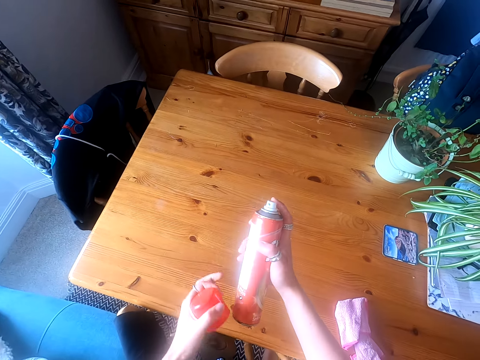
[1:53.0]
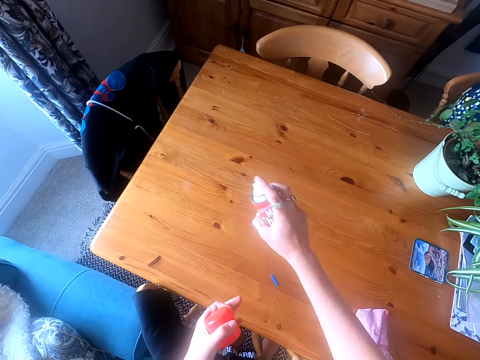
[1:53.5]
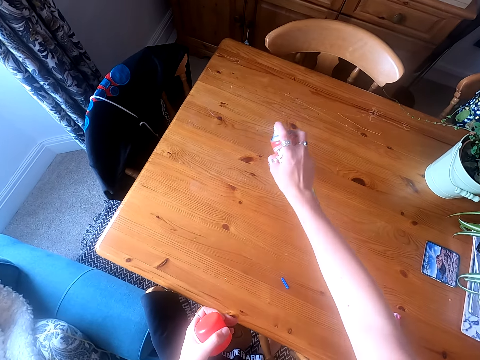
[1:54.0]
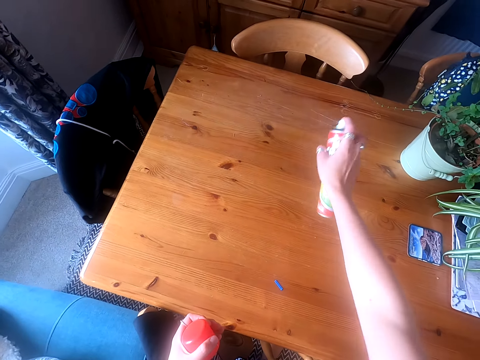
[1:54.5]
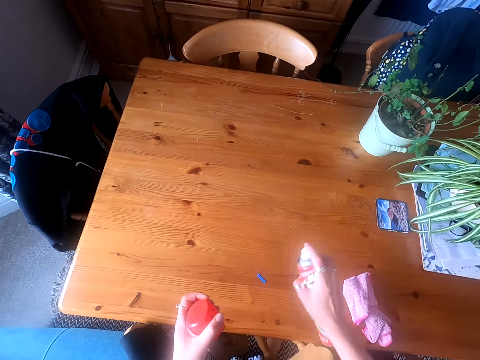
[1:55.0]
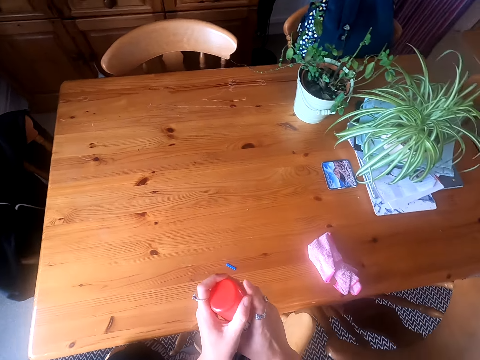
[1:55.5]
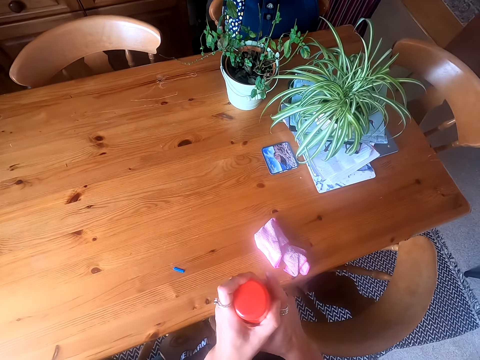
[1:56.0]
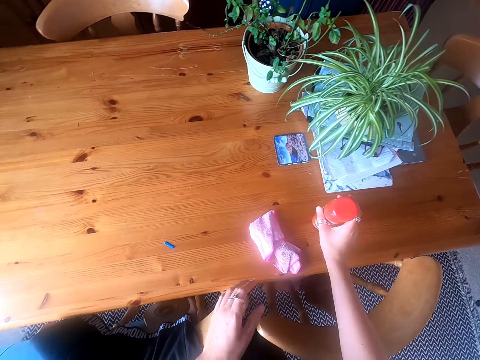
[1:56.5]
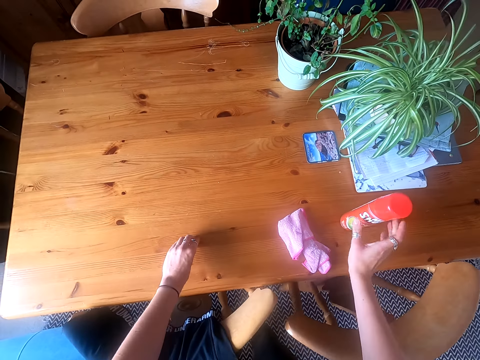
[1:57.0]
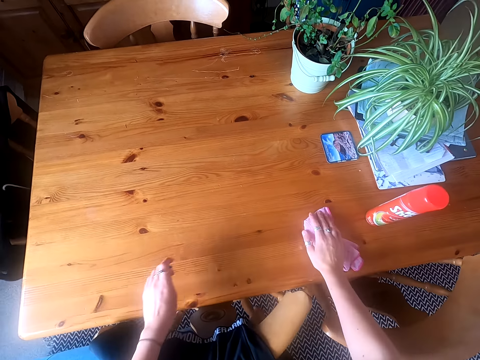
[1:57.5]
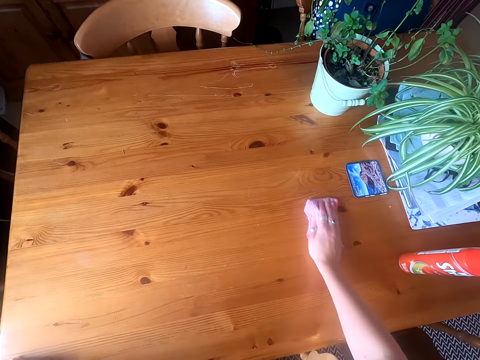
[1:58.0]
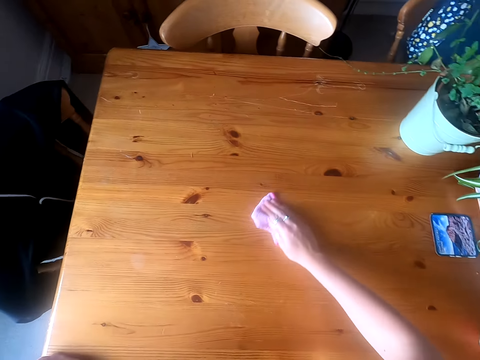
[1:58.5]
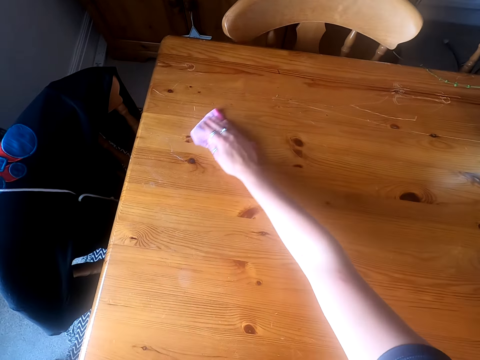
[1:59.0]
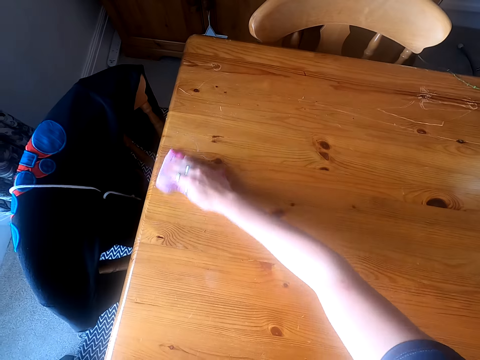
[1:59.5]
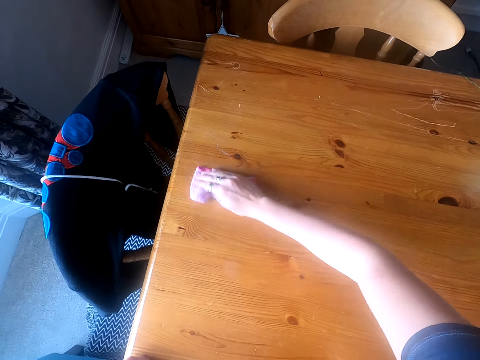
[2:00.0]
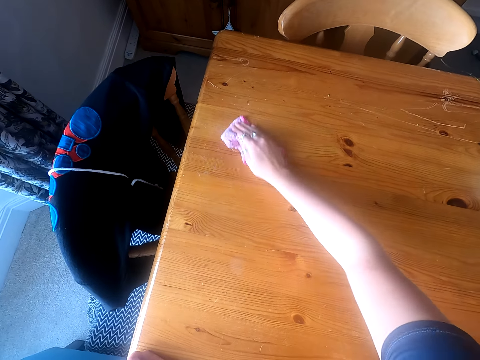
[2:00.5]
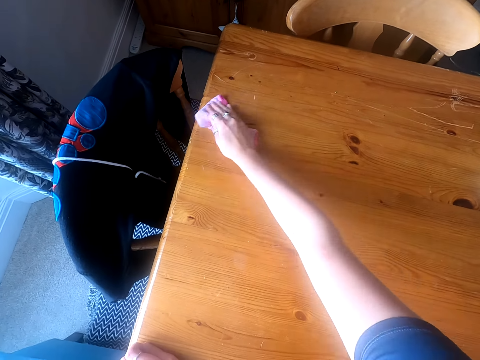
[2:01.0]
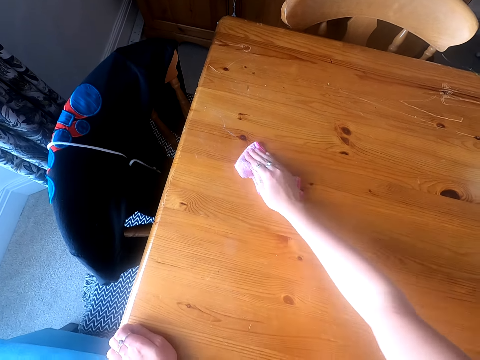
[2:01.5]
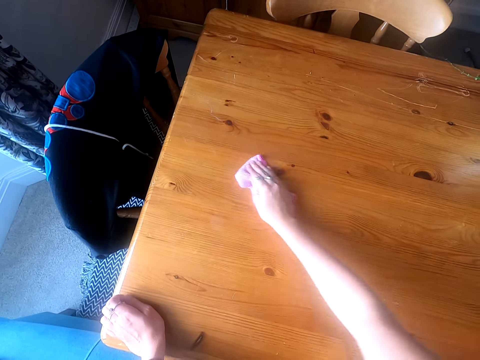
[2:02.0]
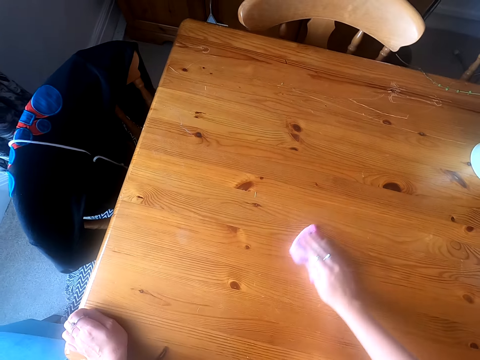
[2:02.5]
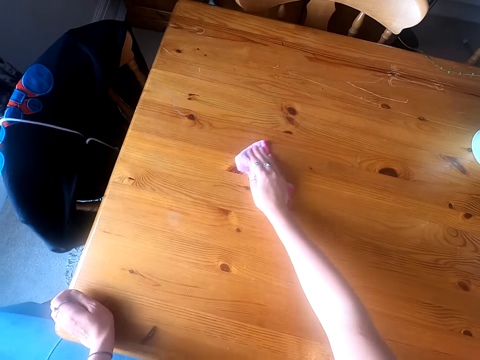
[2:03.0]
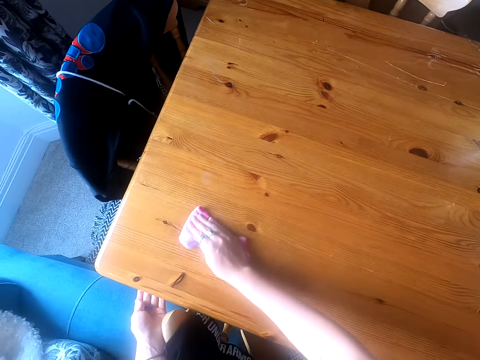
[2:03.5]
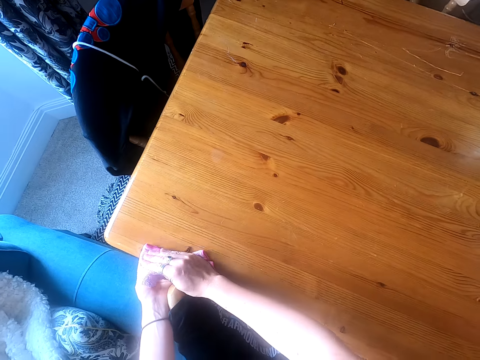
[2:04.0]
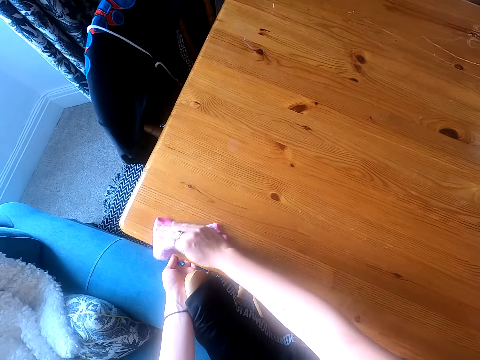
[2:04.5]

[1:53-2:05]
The camera wearer sprays cleaner liquid on the table. They tighten the lid on the bottle and drop the bottle on the table. They pick up something on the table, pick up a wipe cloth on the table, and wipe the table with the cloth.

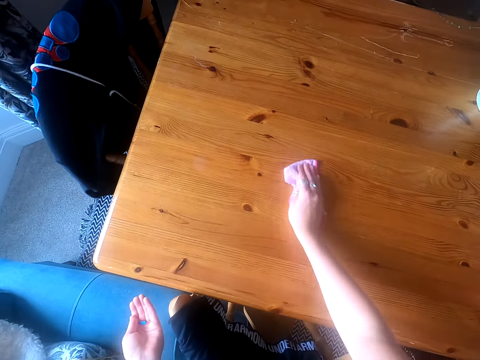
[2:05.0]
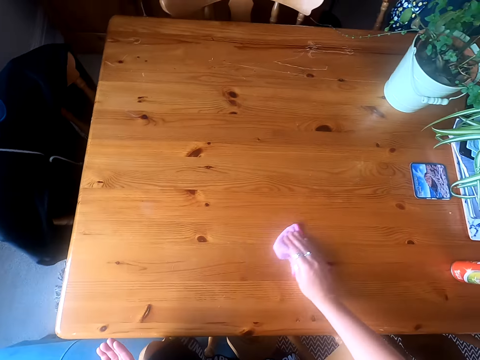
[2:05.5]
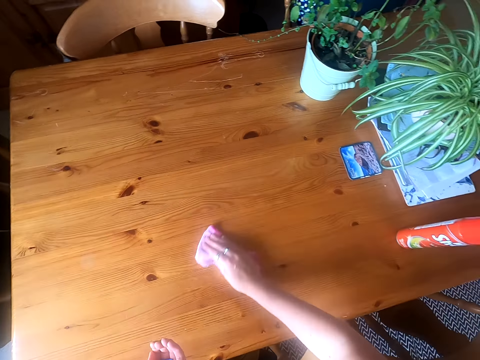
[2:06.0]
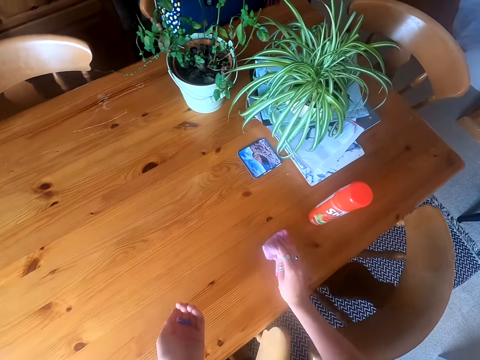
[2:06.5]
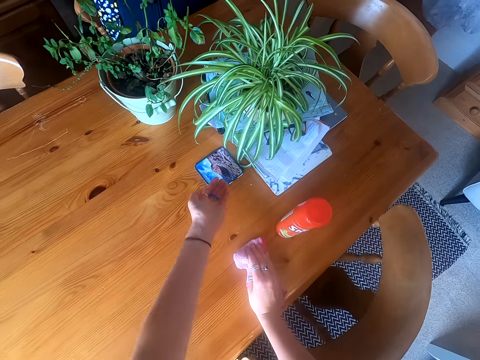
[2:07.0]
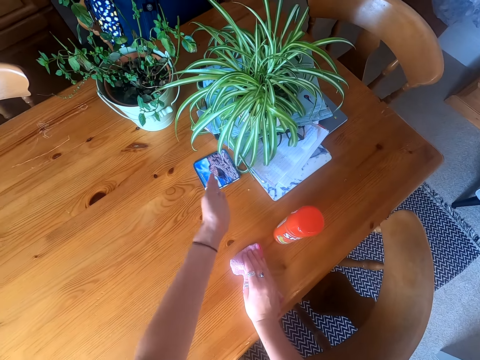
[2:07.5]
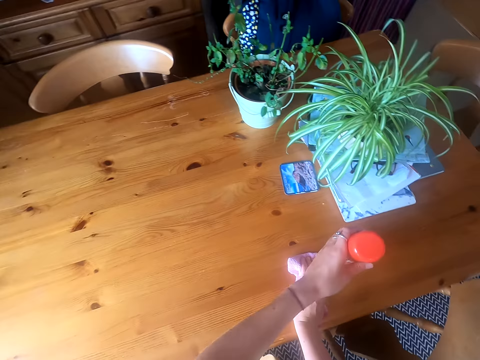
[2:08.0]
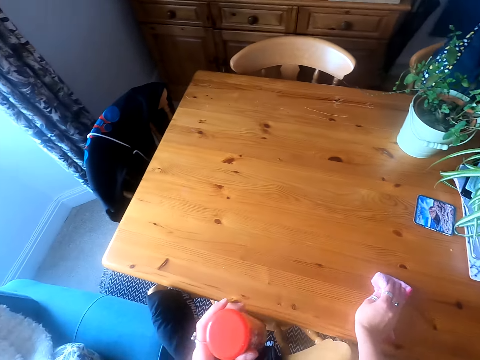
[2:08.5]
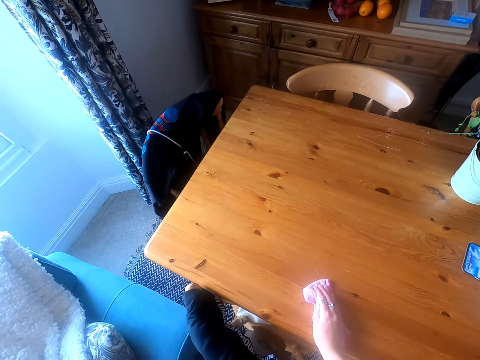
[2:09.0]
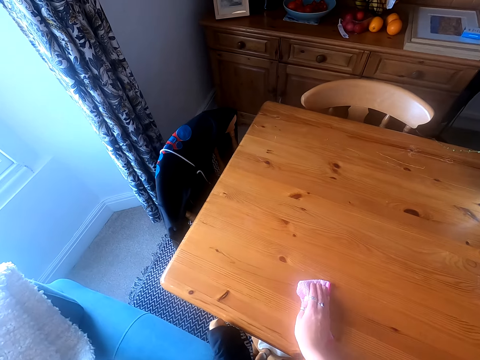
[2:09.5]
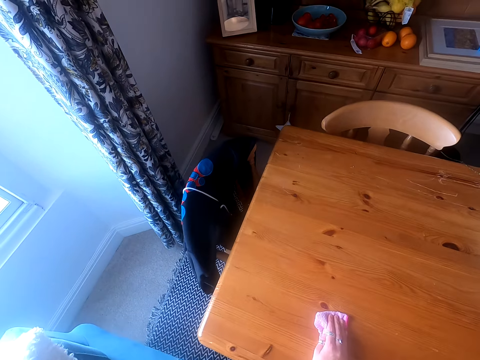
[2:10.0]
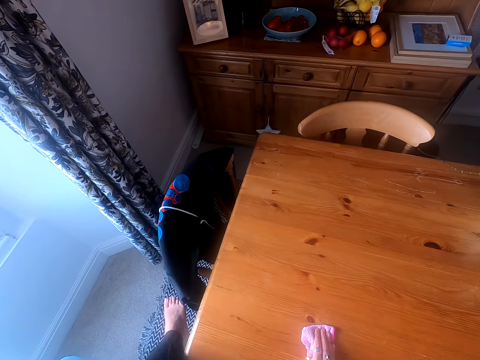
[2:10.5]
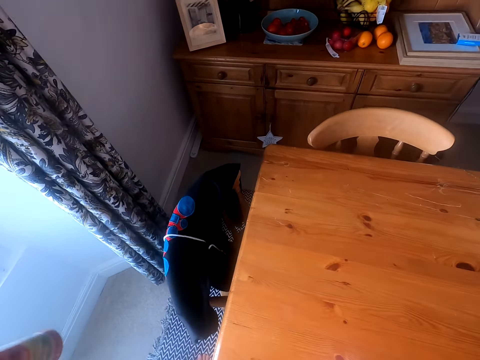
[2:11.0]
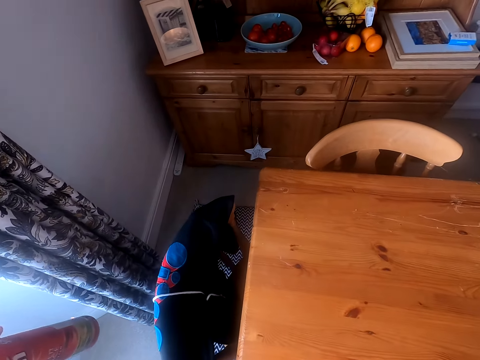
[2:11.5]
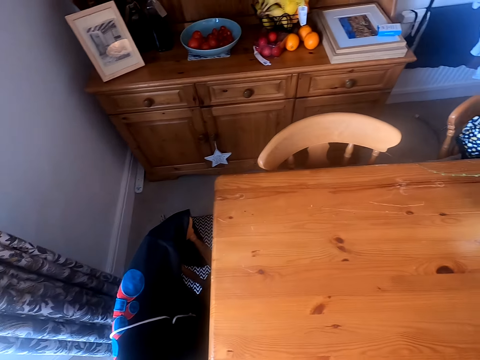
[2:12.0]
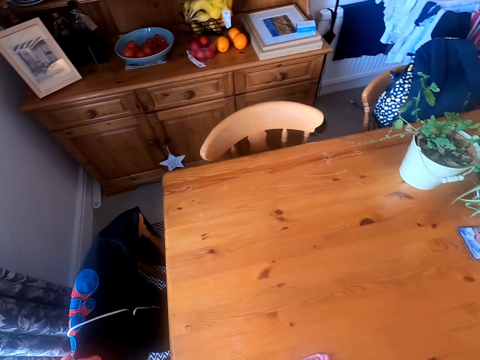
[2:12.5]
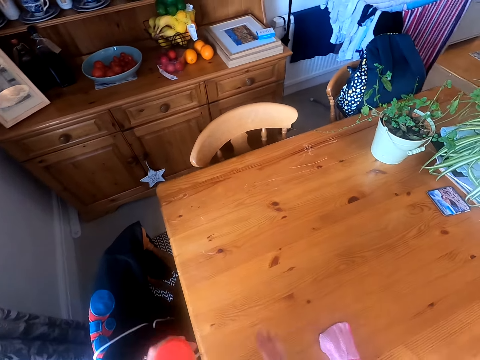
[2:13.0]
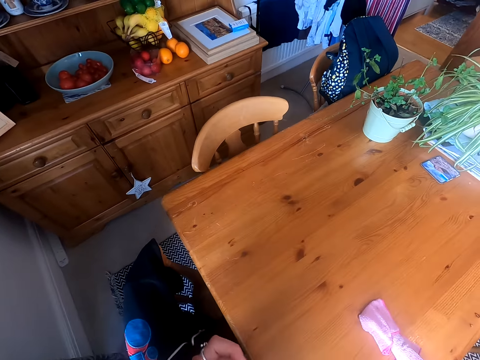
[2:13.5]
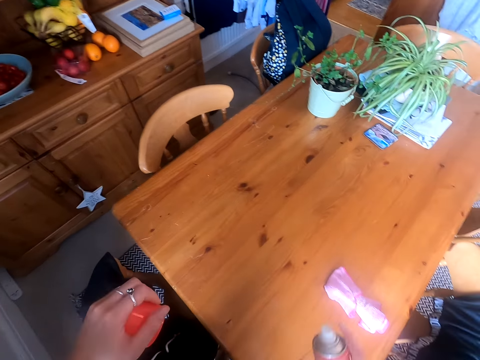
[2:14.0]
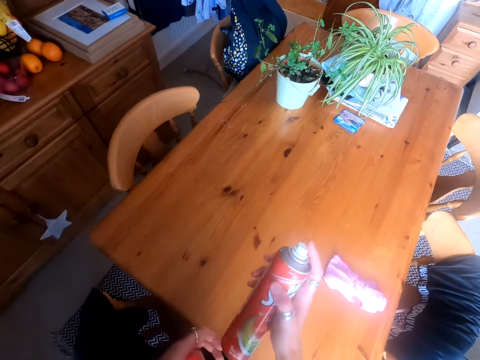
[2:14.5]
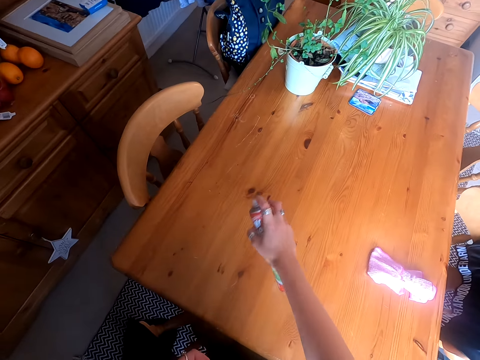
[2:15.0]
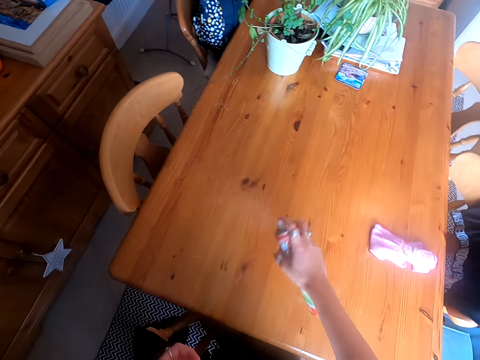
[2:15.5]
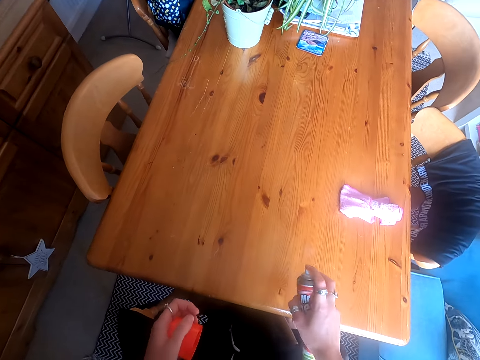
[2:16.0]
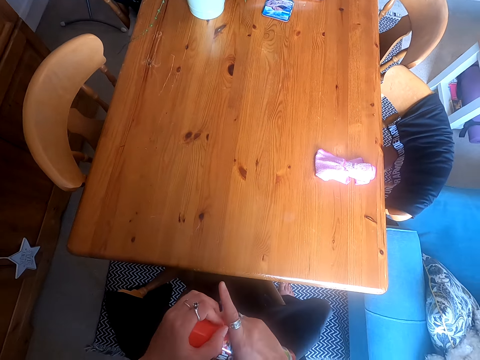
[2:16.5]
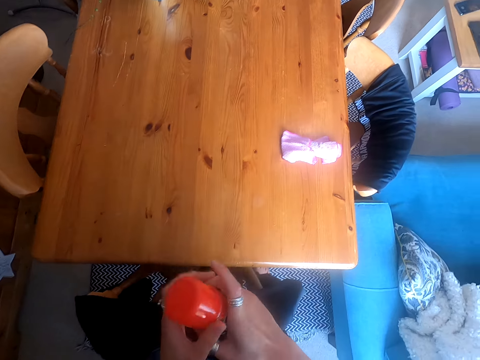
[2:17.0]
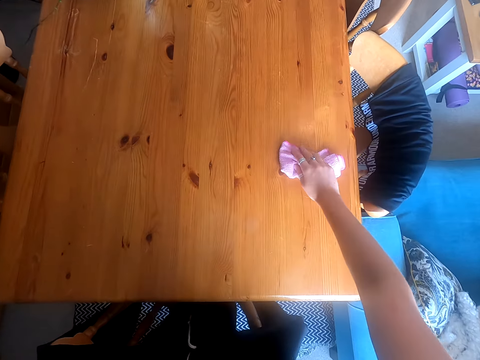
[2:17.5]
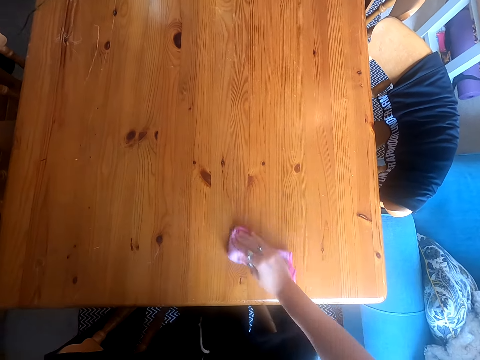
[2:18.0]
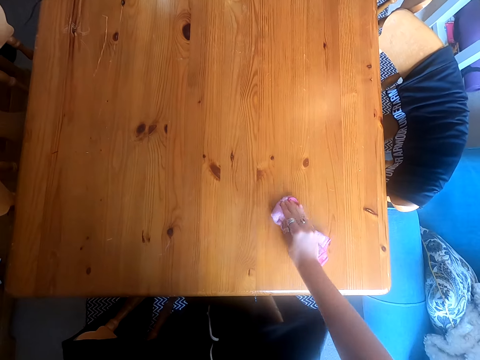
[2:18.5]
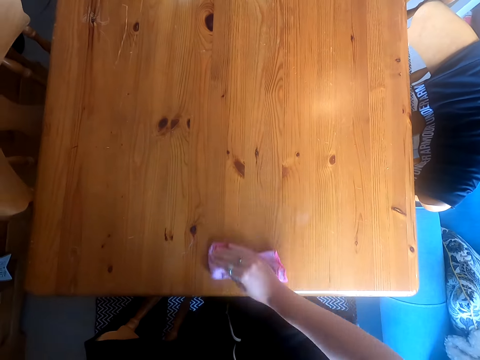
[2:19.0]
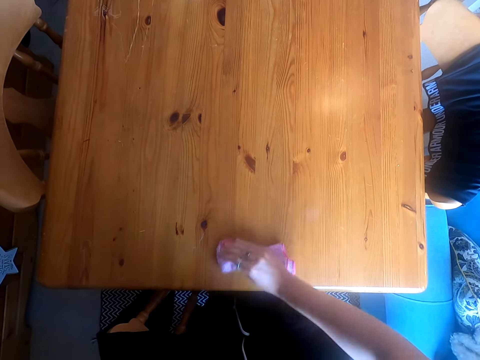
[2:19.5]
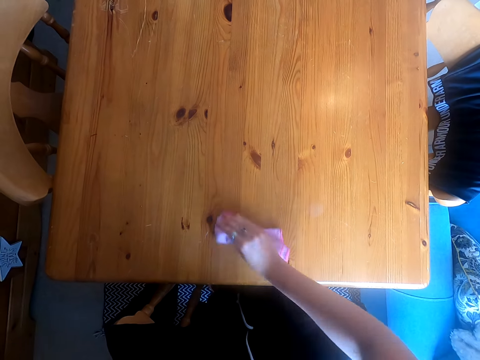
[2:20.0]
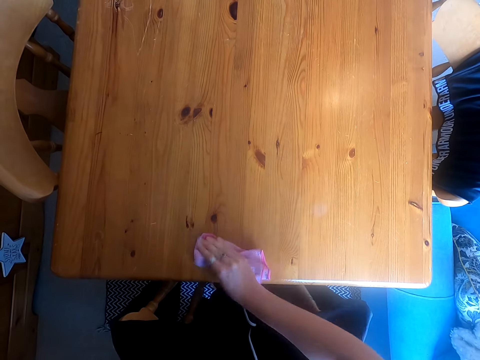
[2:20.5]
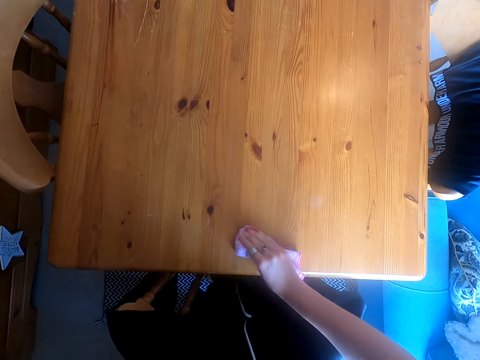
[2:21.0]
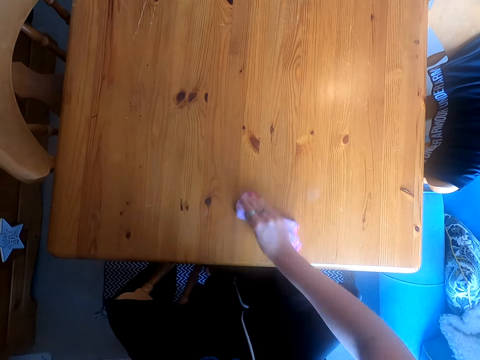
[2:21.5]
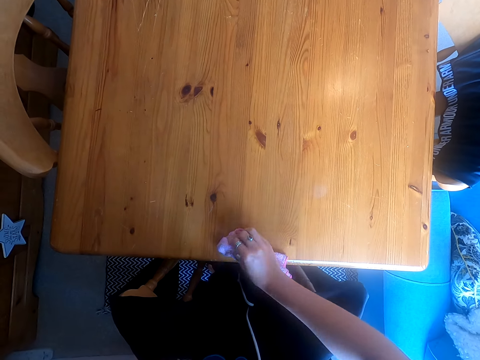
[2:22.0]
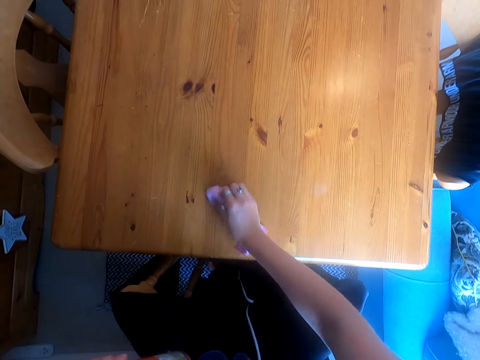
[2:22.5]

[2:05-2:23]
The camera wearer drops something on the paper flower on the table. They pick up the surface cleaner bottle and wipe the table with the wipe cloth. They drop the cloth on the table. They open the cleaner bottle lid and spray cleaner liquid on the table. They tighten the lid back on the bottle. They pick up the wipe cloth on the table and wipe the table with the cloth.
